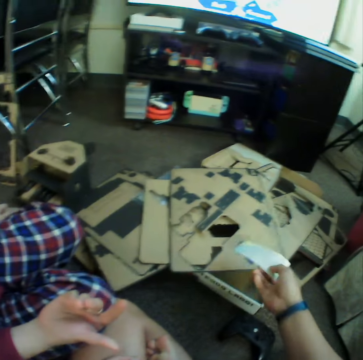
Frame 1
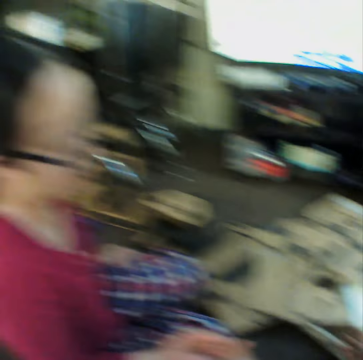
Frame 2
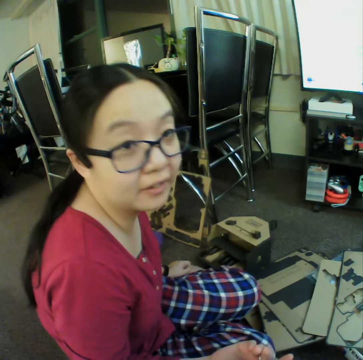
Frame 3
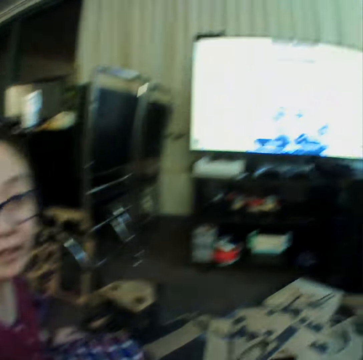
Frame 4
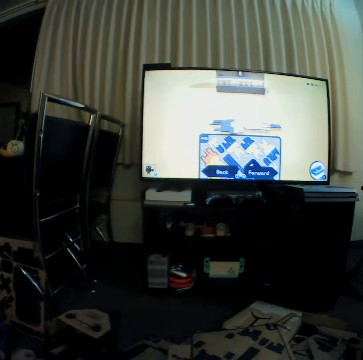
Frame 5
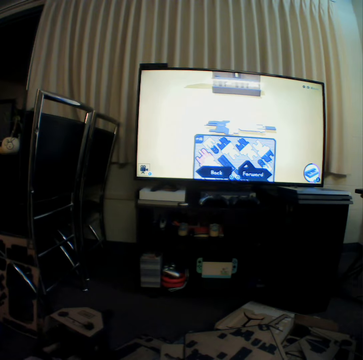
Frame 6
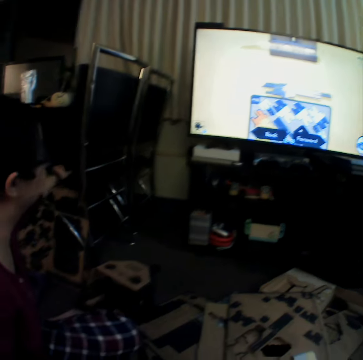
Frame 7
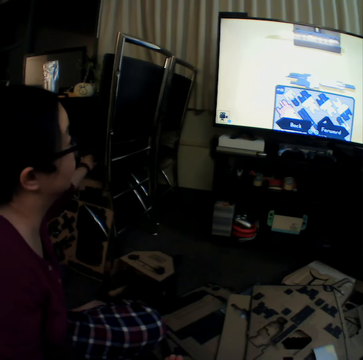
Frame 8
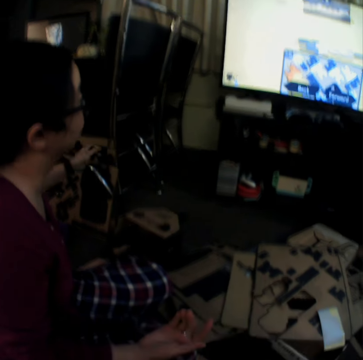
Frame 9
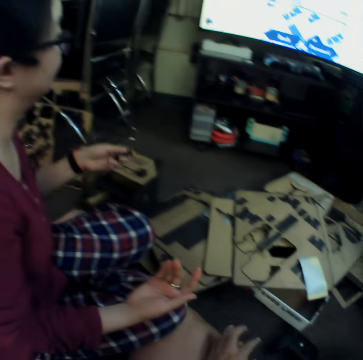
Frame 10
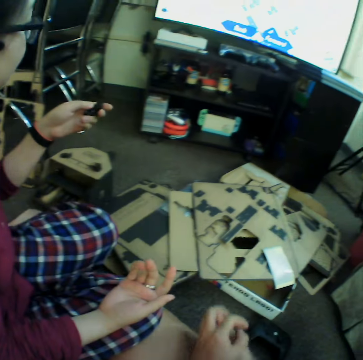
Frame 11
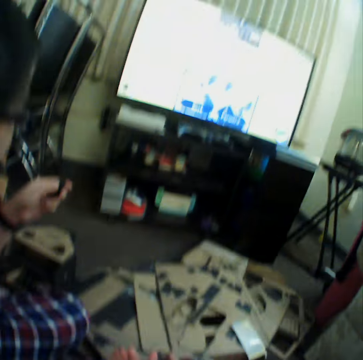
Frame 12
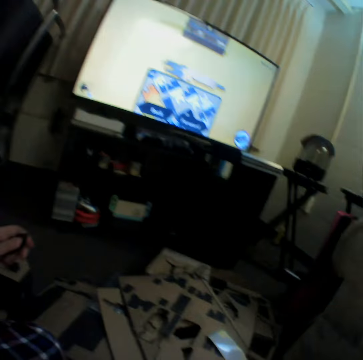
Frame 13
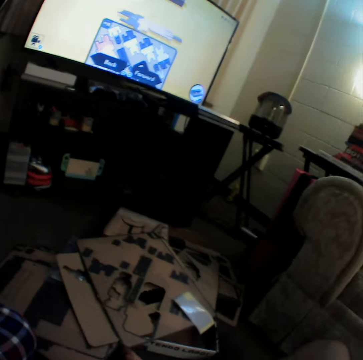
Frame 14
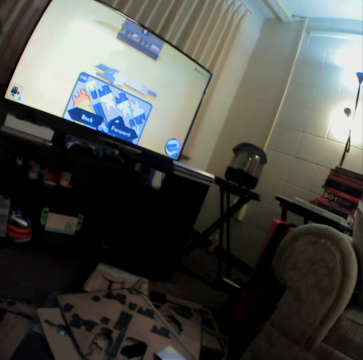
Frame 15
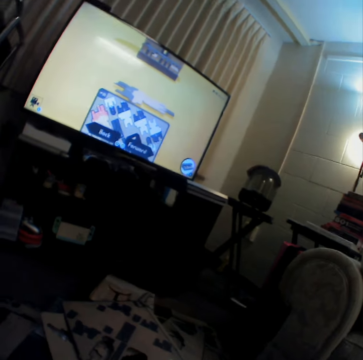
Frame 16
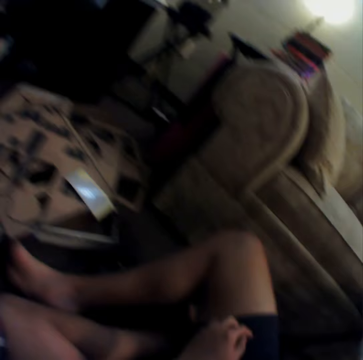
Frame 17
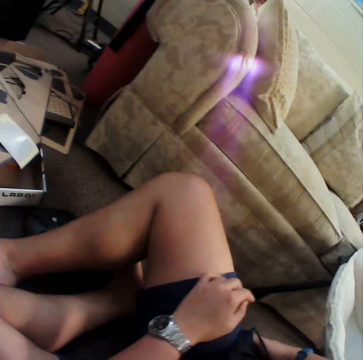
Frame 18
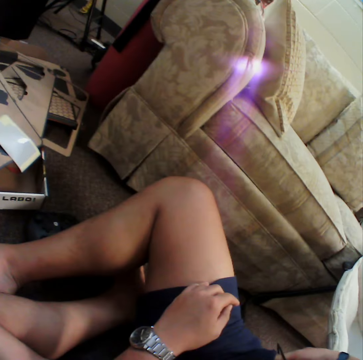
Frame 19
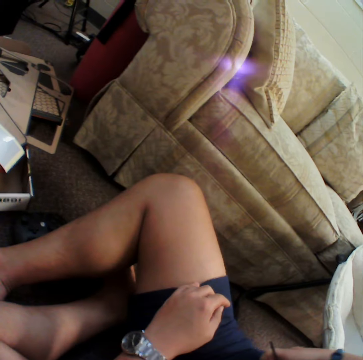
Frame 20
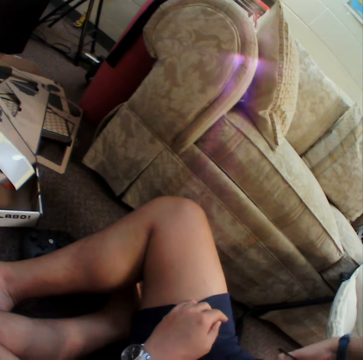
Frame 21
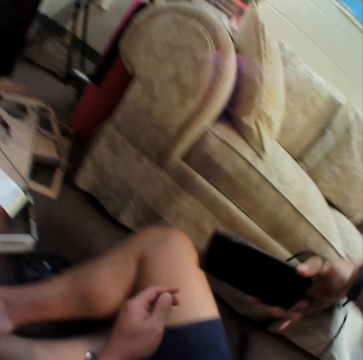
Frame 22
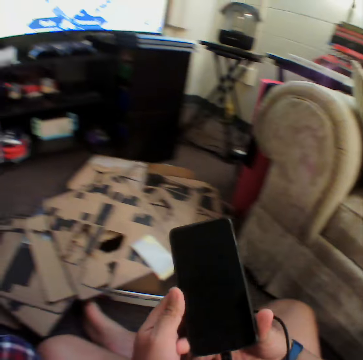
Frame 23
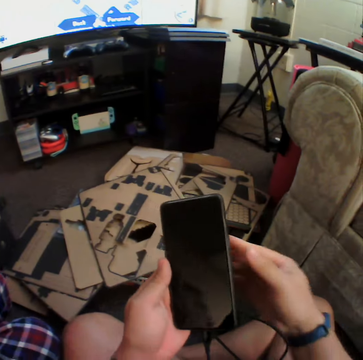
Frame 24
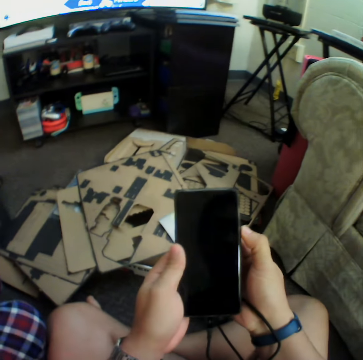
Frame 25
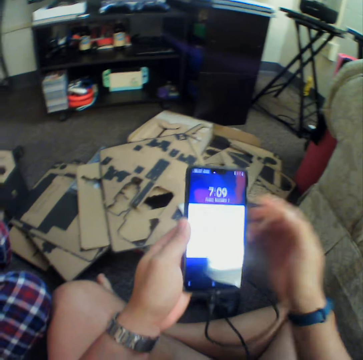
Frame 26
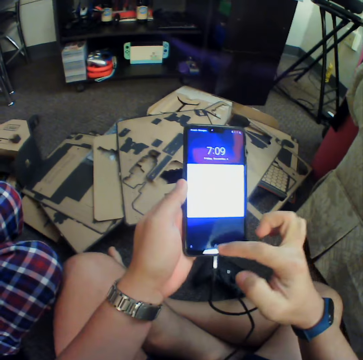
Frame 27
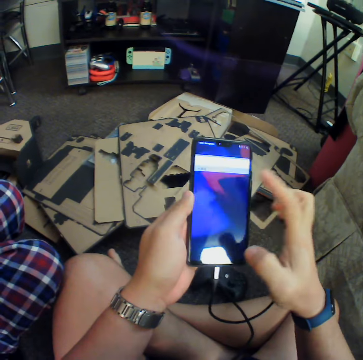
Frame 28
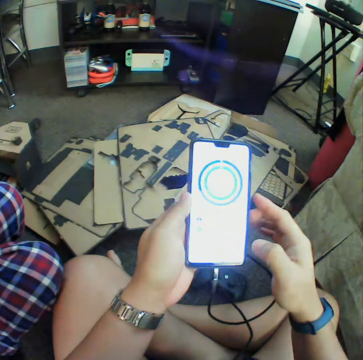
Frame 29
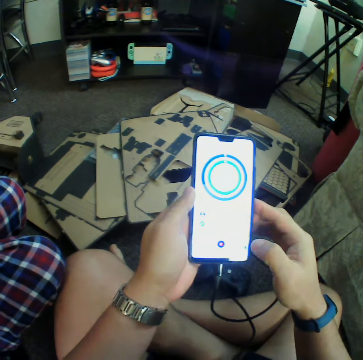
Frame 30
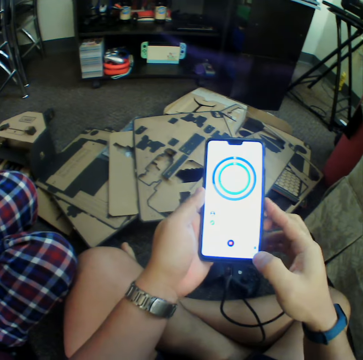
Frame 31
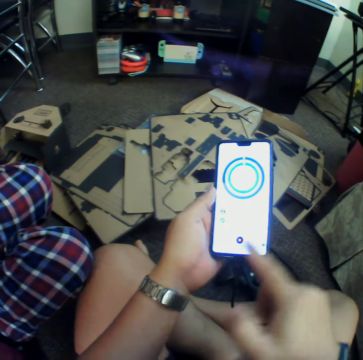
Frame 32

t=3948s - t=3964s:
The camera wearer puts the sticky glue paper down on the board. He talks to a woman. The woman looks up at the camera. The camera wearer watches television. The woman looks at the screen. The camera wearer stares at his thighs. He takes her phone. He operates the phone and scrolls her phone screen.
